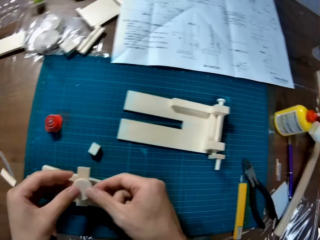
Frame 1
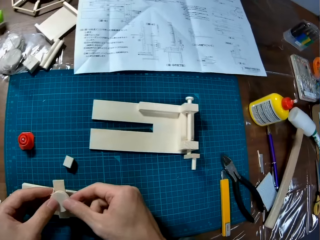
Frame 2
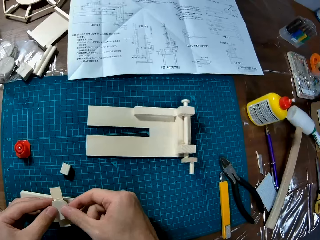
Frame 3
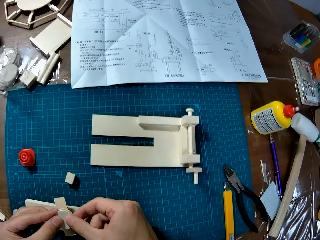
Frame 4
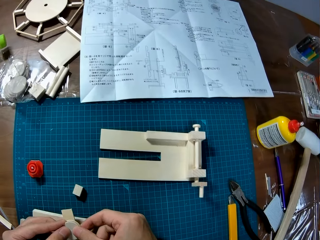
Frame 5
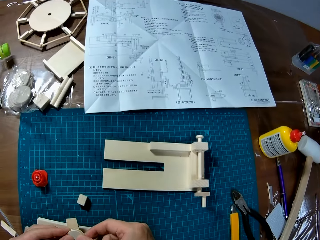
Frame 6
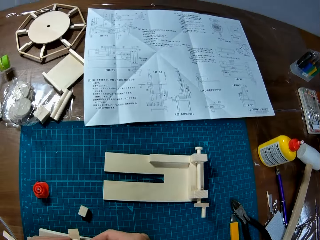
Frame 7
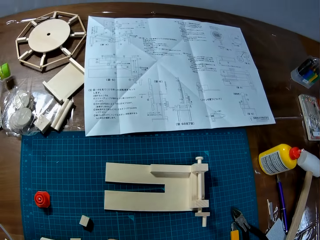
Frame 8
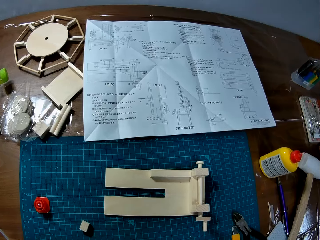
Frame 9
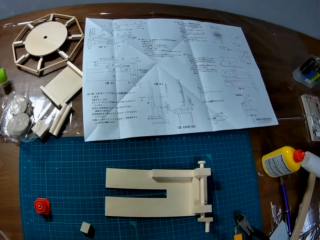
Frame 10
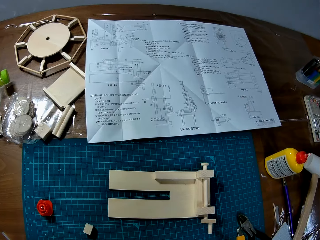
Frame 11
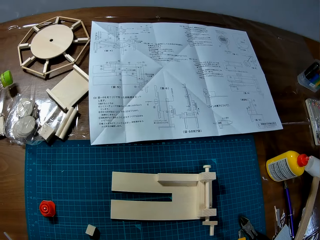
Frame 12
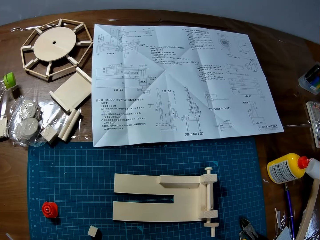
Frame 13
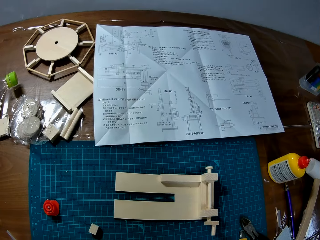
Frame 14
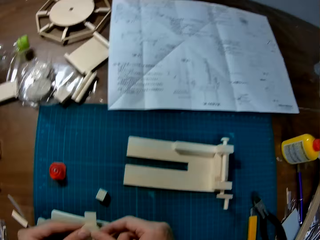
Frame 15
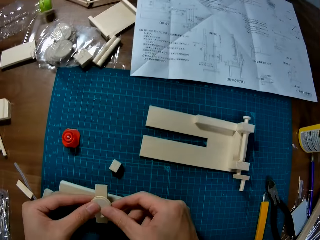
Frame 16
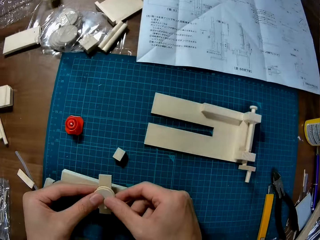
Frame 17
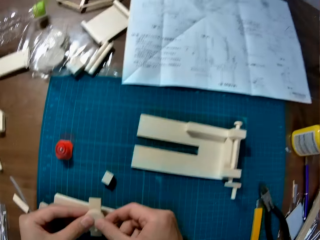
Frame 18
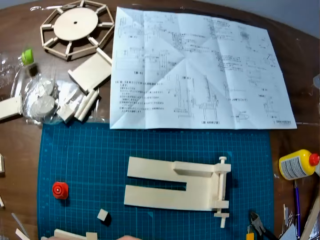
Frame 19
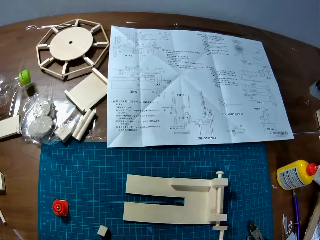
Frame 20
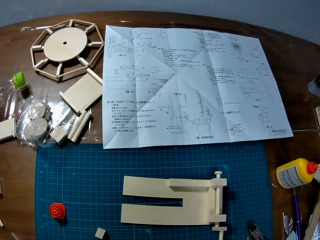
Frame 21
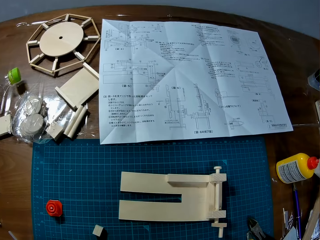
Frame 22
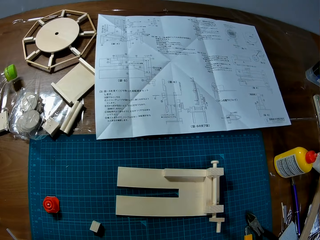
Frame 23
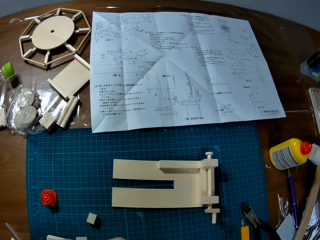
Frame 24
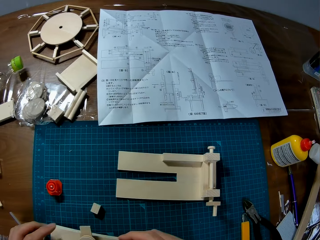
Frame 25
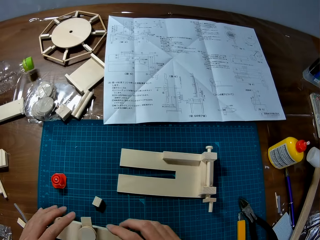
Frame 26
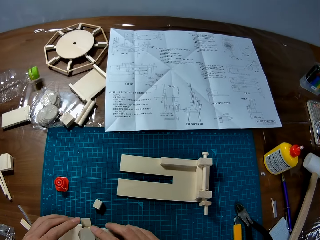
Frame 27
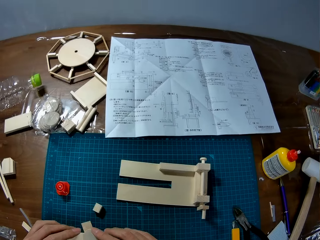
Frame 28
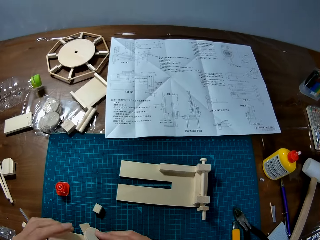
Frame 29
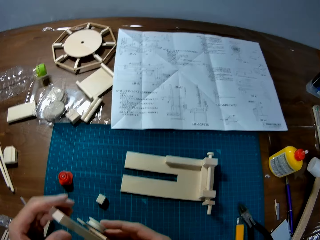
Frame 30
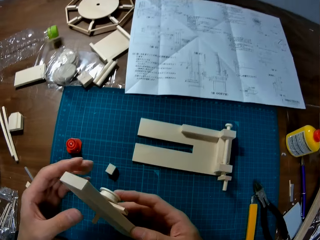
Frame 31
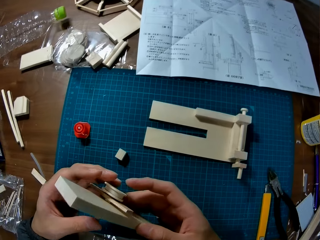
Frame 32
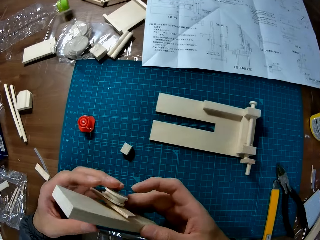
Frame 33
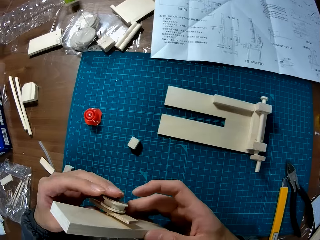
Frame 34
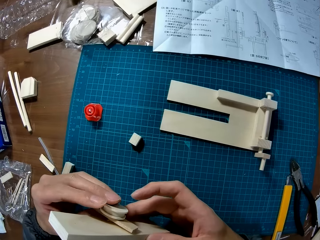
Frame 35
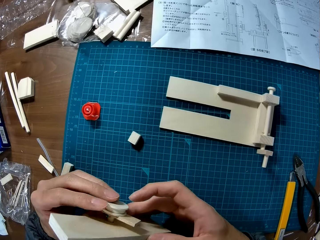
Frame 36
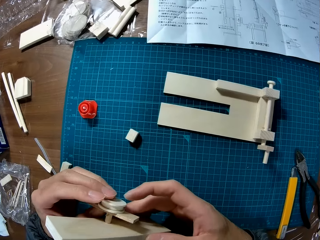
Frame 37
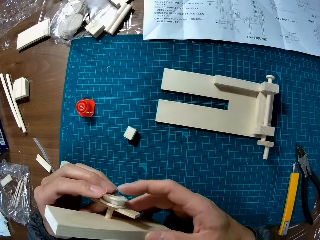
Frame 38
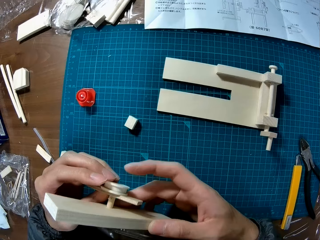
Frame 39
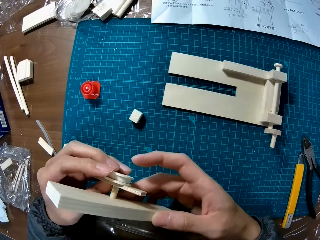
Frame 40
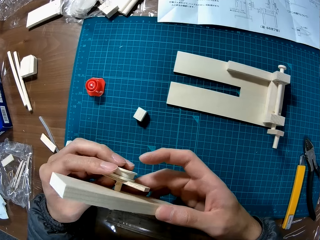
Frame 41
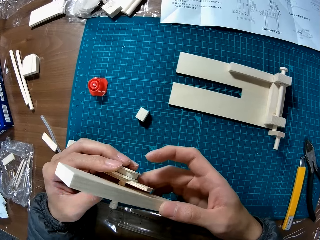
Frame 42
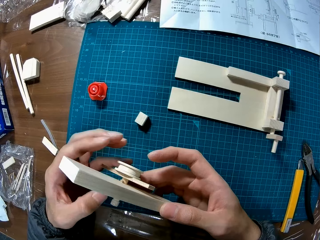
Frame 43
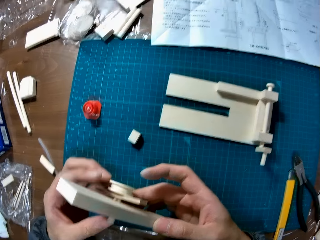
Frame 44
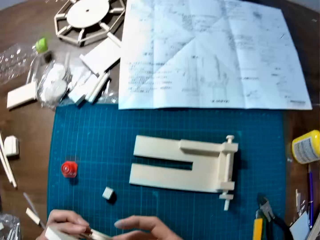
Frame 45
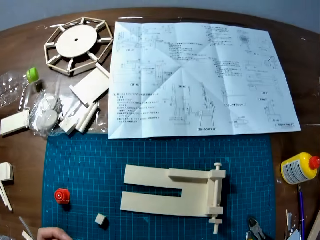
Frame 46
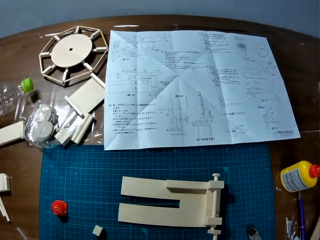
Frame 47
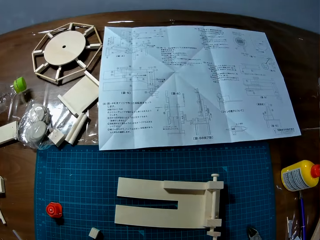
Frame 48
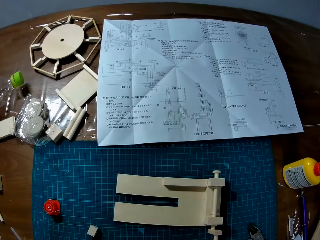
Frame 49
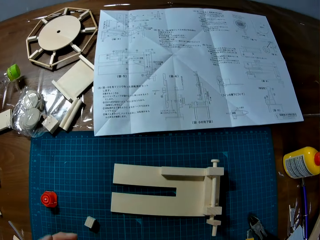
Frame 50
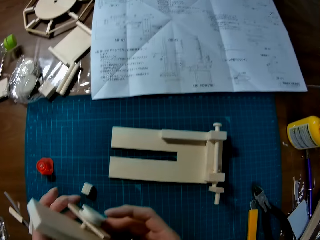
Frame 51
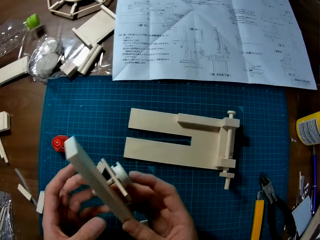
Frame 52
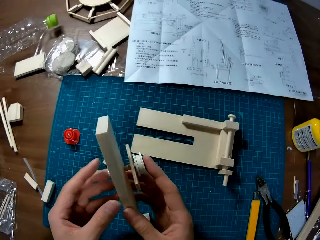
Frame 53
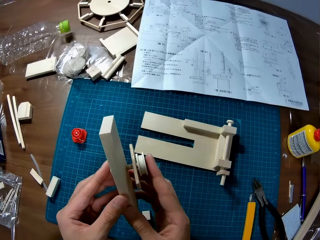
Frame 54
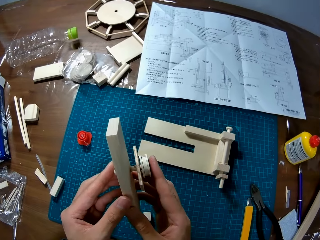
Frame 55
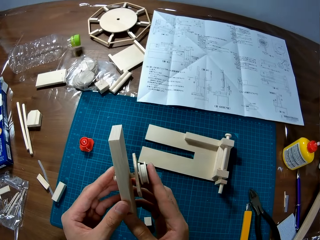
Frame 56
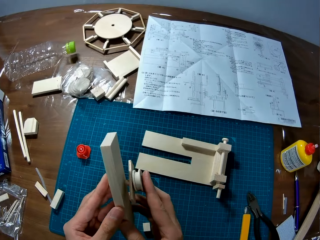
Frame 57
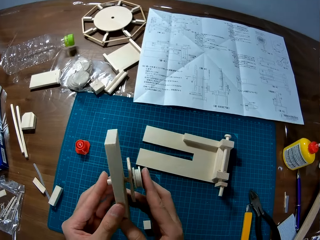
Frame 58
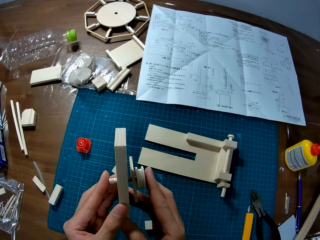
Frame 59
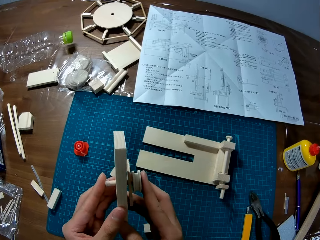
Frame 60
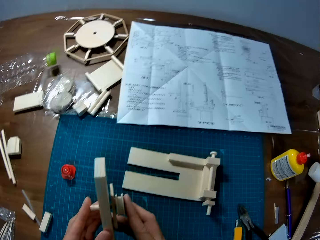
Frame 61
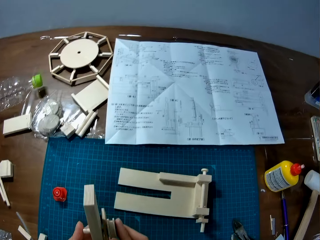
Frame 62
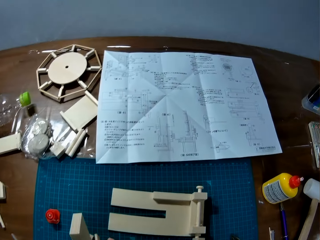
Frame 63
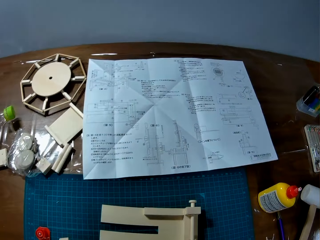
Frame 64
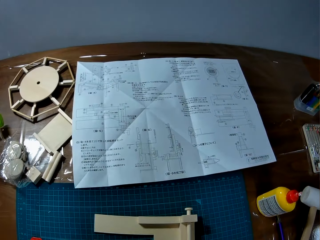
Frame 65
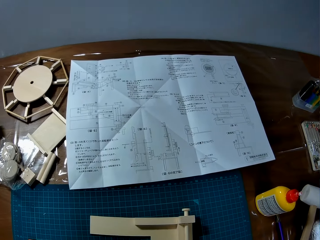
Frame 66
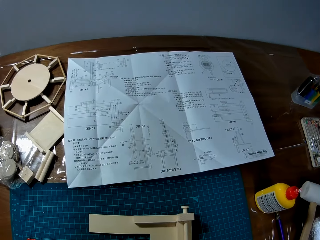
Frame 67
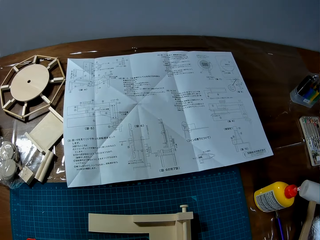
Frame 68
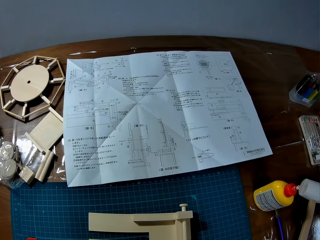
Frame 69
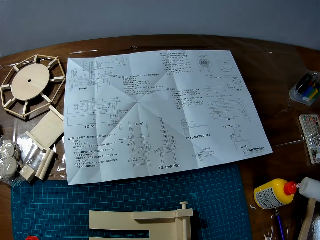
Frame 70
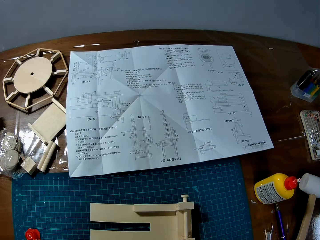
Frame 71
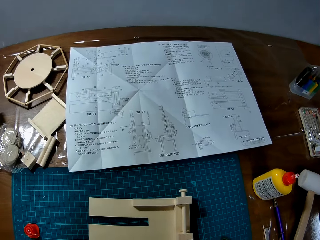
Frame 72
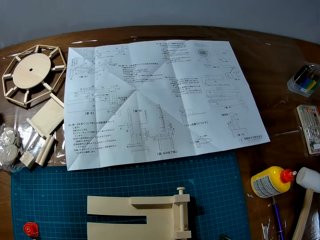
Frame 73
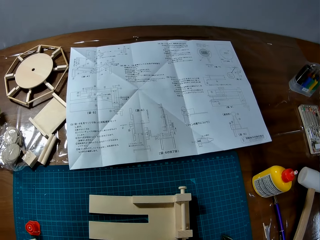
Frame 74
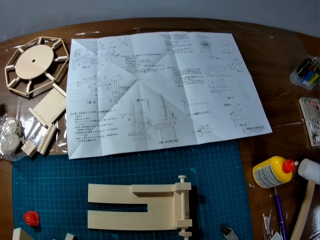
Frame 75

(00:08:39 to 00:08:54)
The camera wearer fixes the model. They read the paper. They pick up the craft with both hands. They hold the model. They adjust the craft. They read the paper. They fix the model. They read the paper.

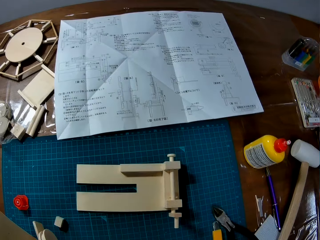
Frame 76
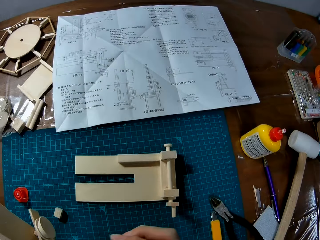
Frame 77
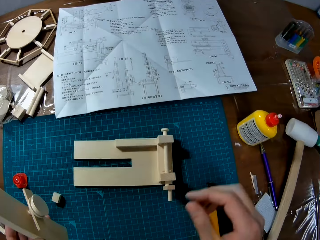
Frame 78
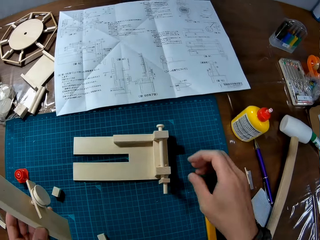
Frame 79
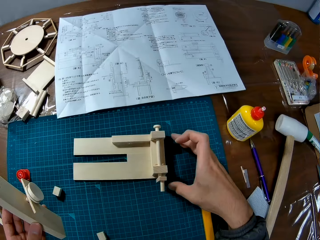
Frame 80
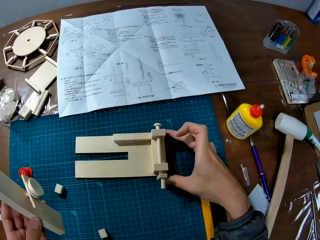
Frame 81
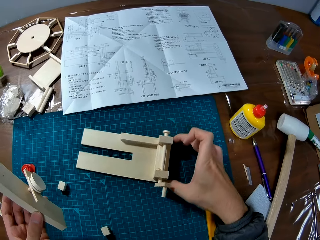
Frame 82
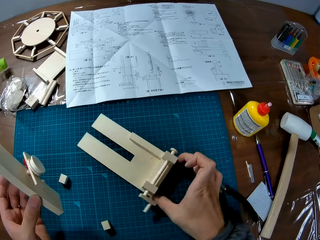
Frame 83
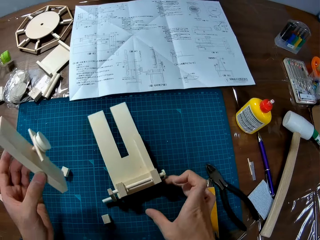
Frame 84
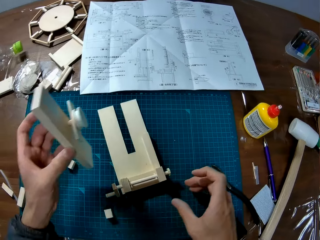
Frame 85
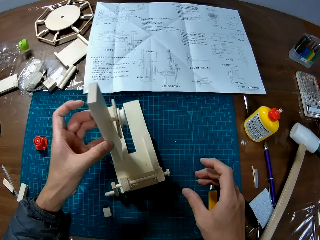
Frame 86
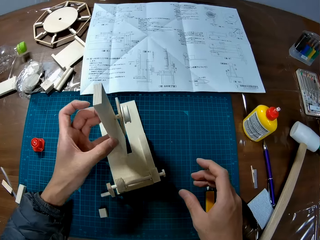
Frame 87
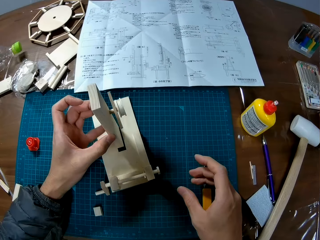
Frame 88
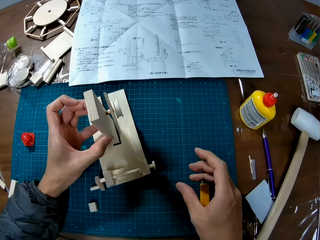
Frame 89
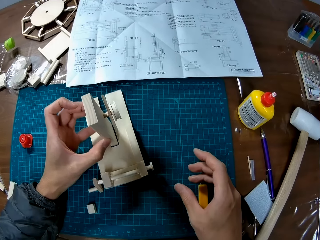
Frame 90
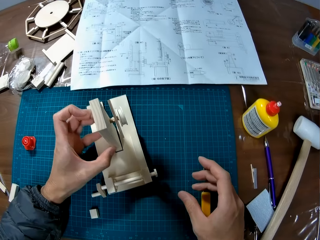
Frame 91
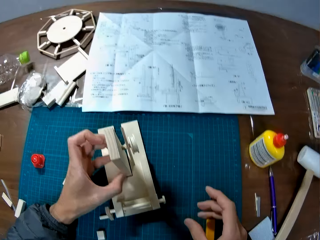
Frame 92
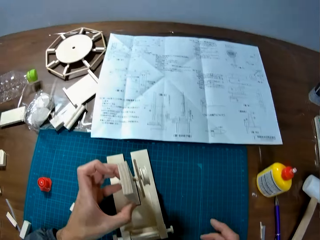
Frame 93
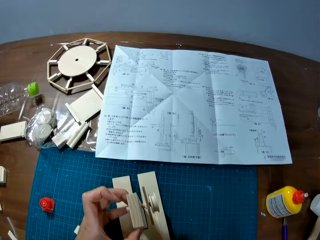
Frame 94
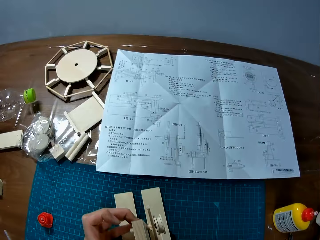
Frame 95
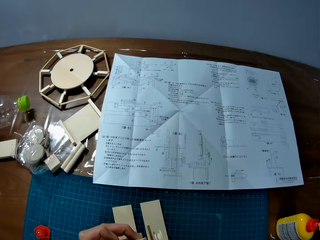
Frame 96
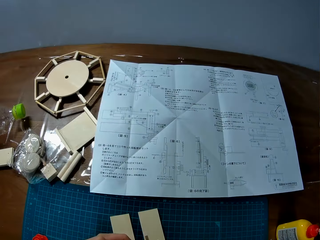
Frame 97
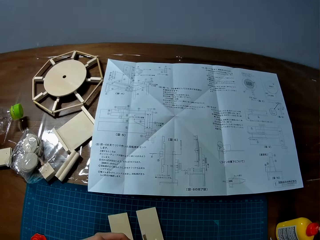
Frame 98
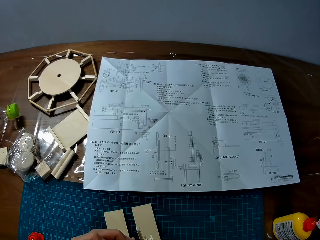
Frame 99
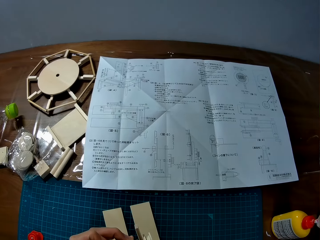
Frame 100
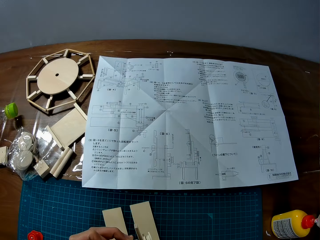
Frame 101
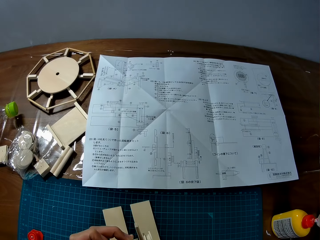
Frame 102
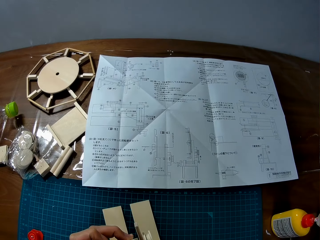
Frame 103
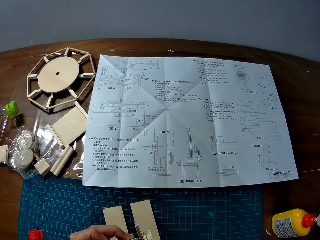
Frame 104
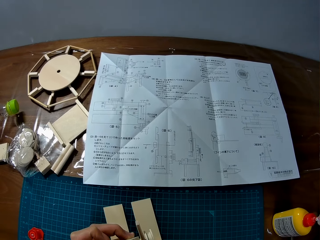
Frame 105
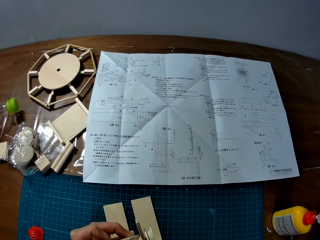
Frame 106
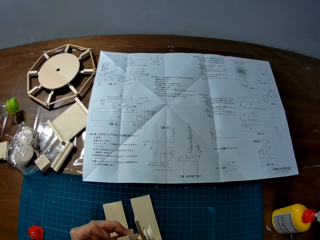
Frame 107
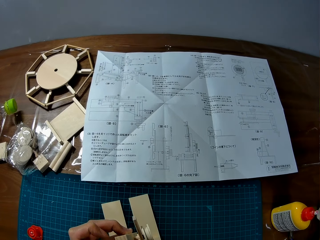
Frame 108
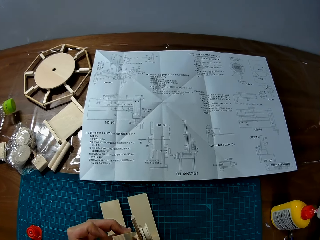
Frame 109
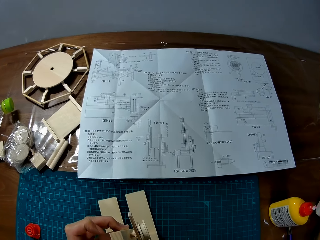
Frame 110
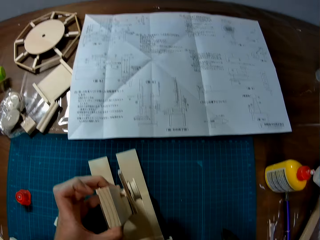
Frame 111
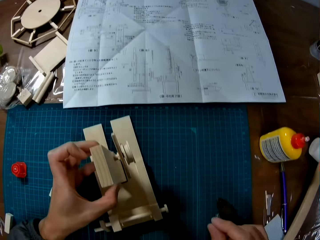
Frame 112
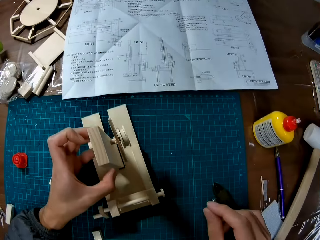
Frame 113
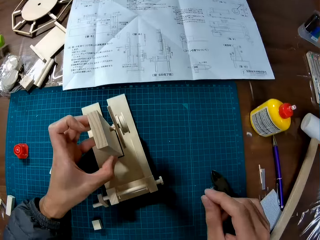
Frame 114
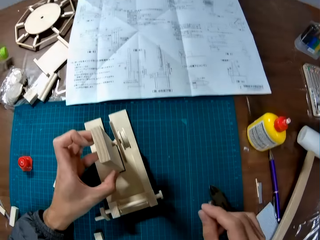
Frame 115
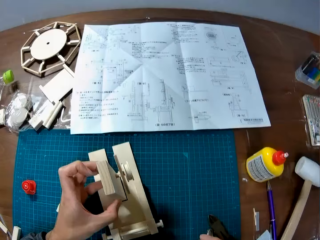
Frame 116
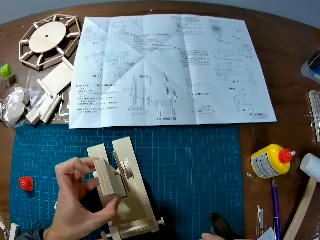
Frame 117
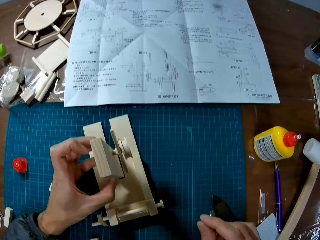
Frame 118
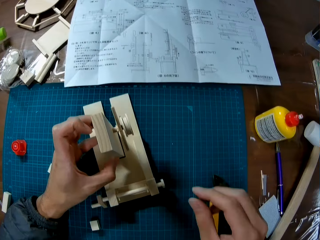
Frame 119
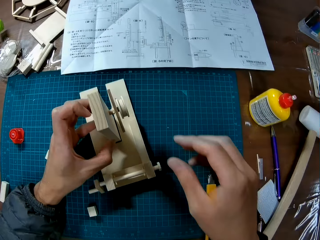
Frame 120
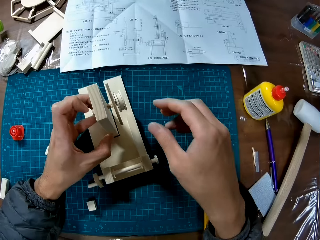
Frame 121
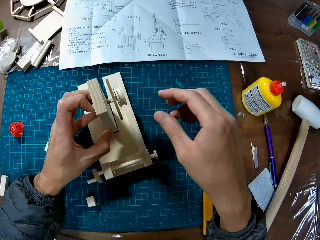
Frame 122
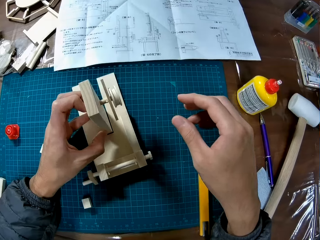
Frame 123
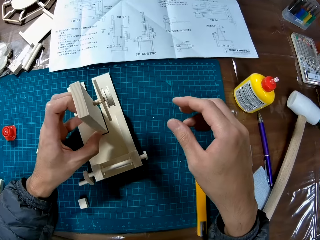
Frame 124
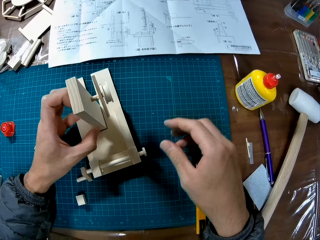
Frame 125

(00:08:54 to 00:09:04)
The camera wearer adjusts the other craft on the cutting mat on the table with his right hand. He fits the craft in his left hand to the craft on the cutting mat on the table. He reads the paper. He looks at the model. He lifts the hand.
